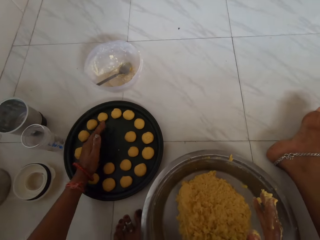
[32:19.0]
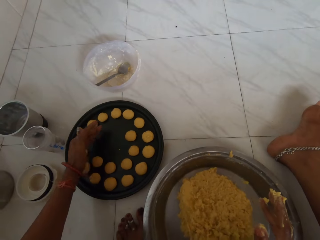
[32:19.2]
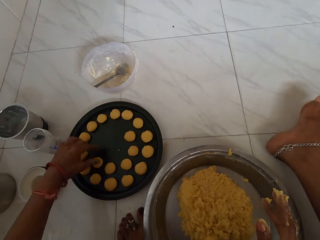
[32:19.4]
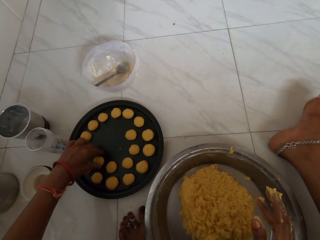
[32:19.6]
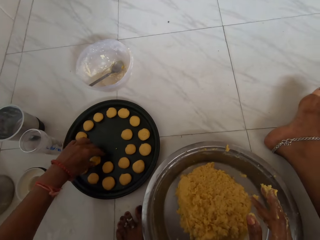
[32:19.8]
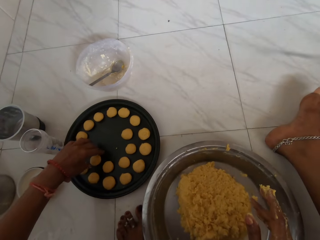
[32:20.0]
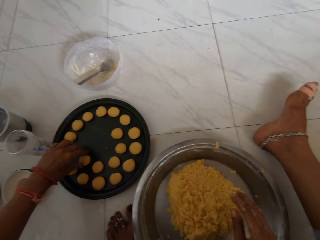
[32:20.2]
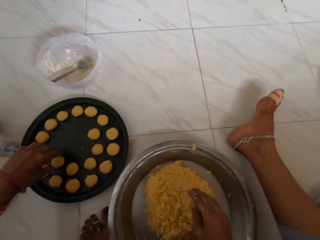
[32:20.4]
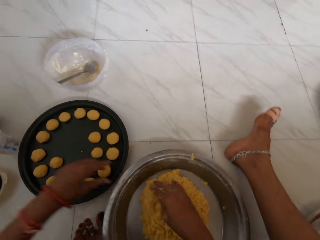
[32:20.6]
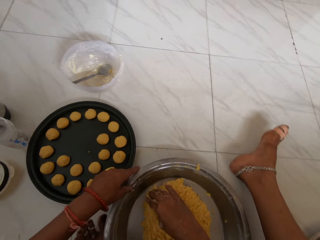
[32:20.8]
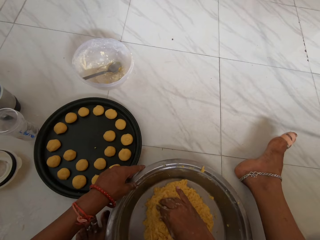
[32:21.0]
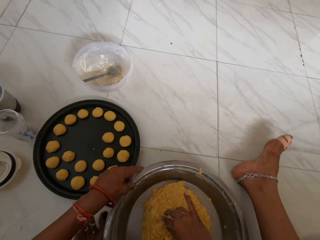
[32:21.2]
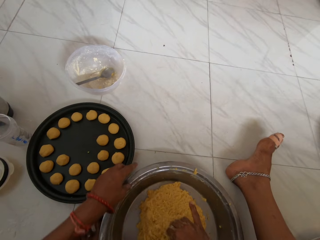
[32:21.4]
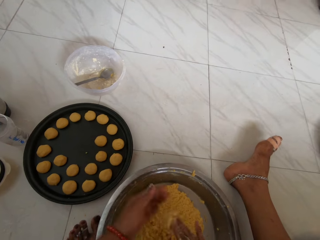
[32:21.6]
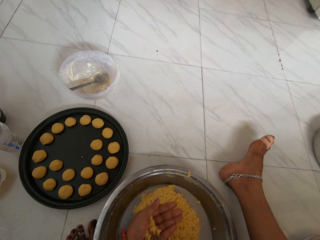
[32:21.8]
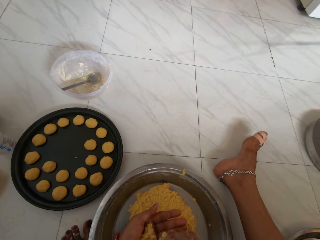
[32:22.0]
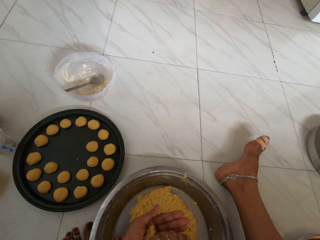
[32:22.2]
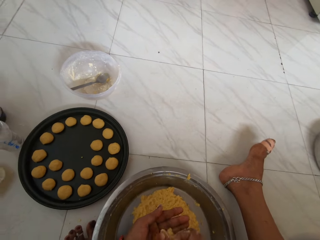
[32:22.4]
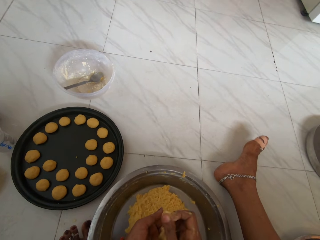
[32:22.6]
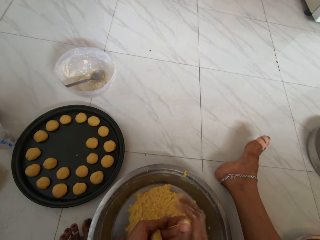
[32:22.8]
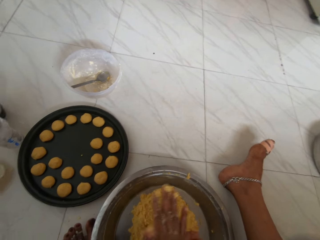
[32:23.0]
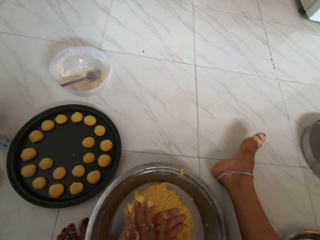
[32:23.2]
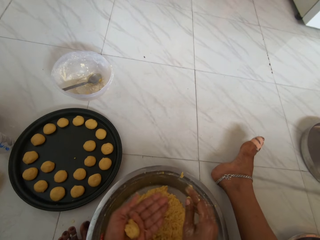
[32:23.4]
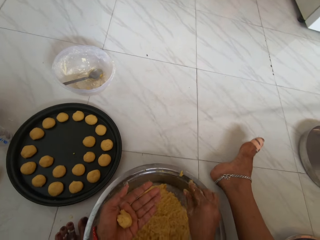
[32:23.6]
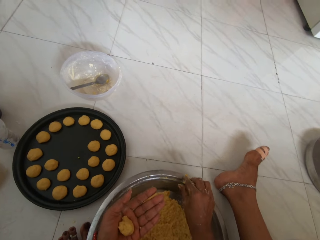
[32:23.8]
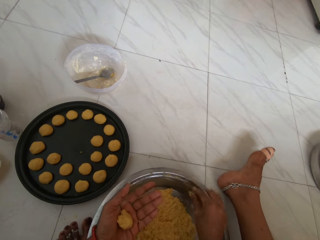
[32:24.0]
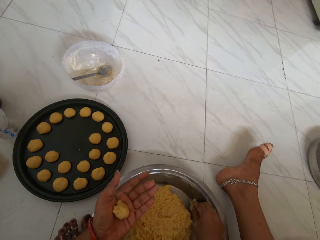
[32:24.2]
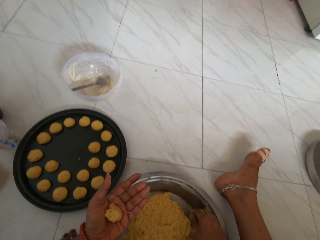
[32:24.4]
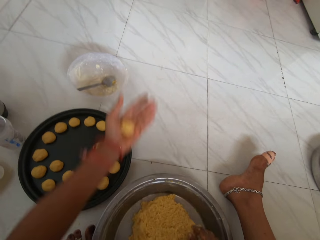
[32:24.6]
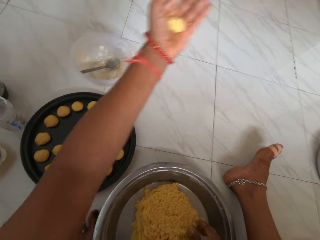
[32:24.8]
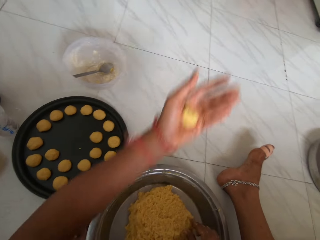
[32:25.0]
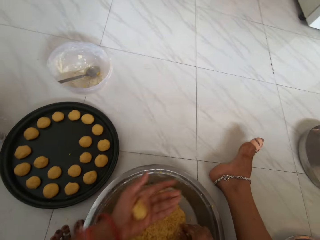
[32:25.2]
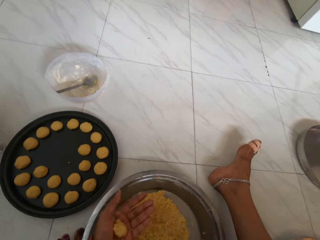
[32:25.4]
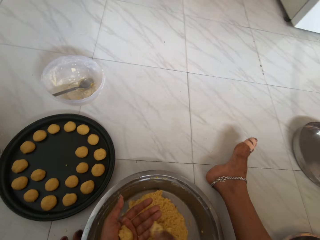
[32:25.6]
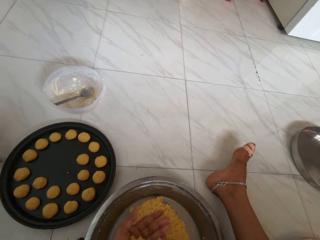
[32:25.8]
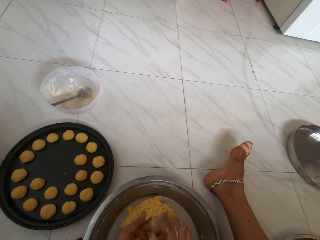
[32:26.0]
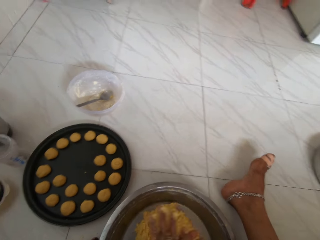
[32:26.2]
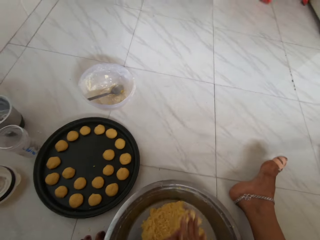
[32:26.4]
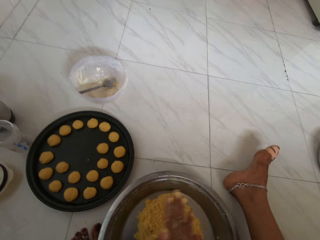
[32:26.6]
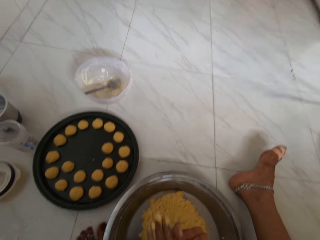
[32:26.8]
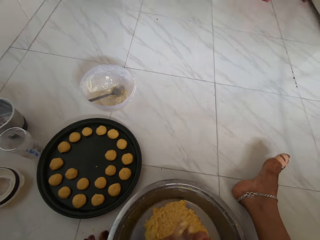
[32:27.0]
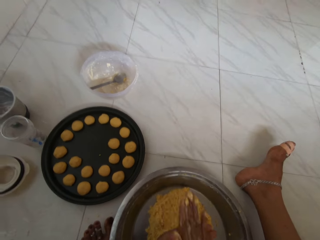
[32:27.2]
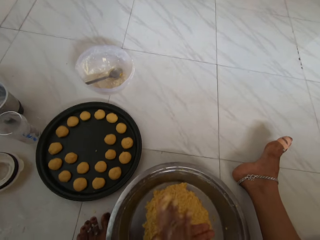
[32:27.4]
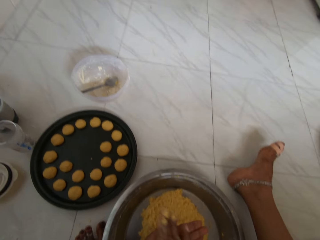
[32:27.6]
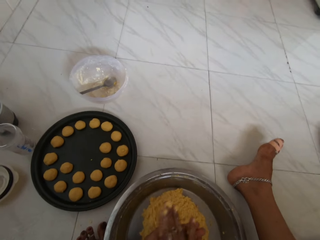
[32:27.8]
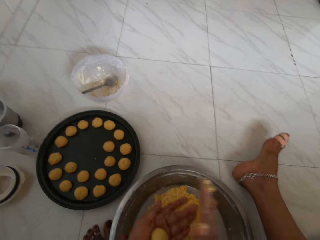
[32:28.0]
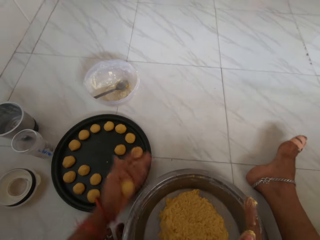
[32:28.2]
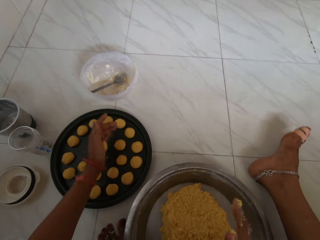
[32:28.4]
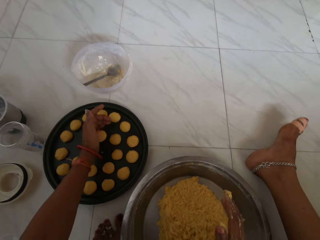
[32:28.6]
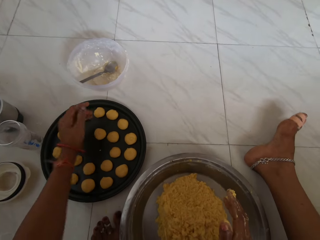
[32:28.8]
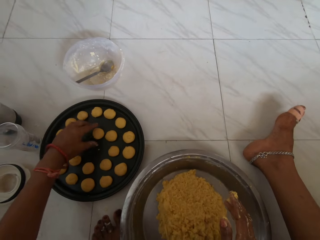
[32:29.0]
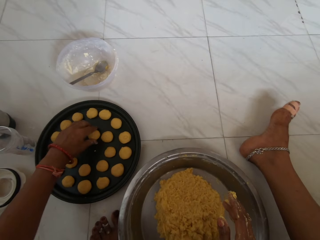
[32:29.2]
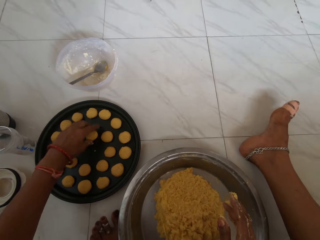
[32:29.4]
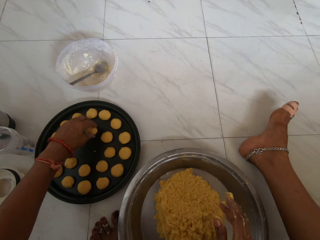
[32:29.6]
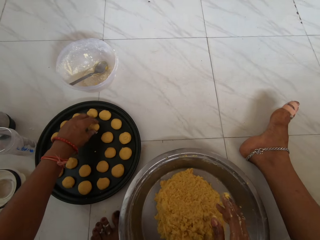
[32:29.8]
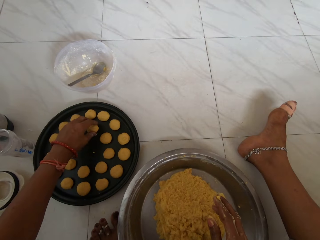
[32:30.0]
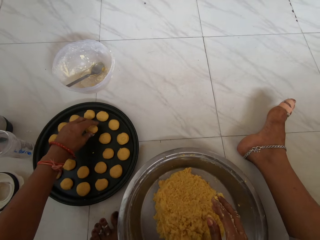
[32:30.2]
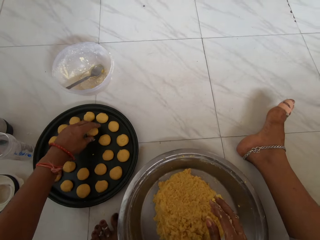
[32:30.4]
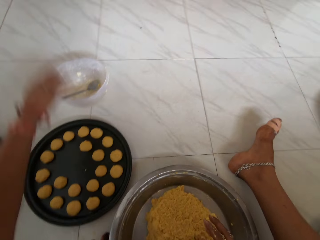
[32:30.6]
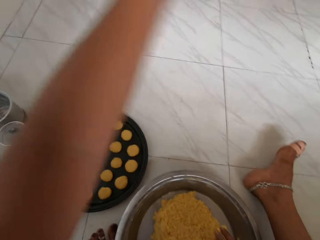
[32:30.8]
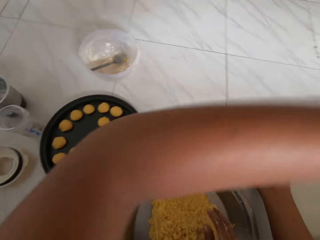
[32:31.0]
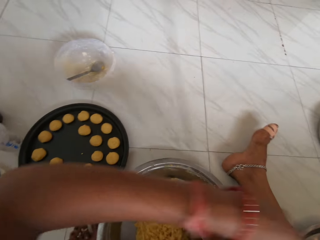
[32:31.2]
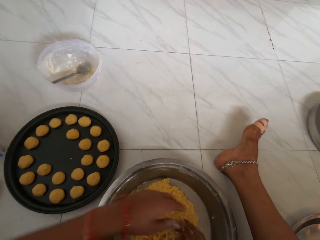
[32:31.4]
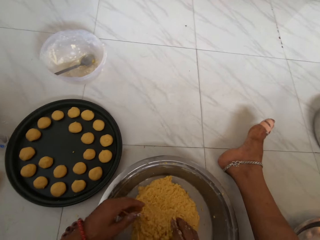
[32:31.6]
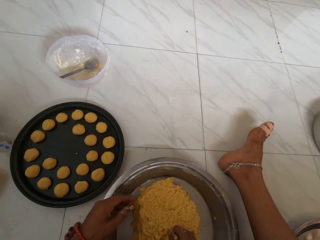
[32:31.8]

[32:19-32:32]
The camera wearer places the molded dough on the tray with her left hand. She adjusts the molded doughs on the tray with her left hand. She scoops dough from the tray with her right hand. She cuts a piece of dough with the hand. She molds the scooped dough with her hands. She scoops dough from the tray with her right hand. She molds the scooped dough with her hands. She places the molded dough on the tray with her left hand. She does so again. She adjusts the molded doughs on the tray with her left hand.

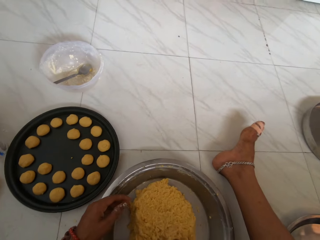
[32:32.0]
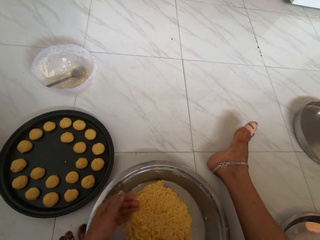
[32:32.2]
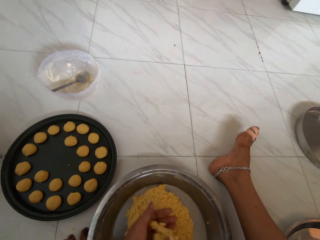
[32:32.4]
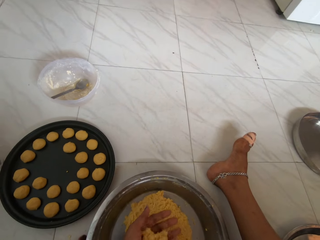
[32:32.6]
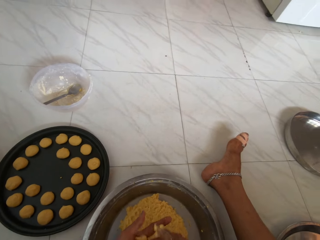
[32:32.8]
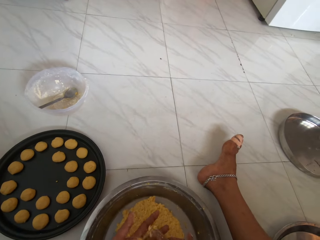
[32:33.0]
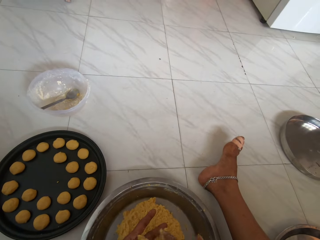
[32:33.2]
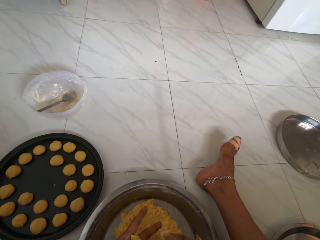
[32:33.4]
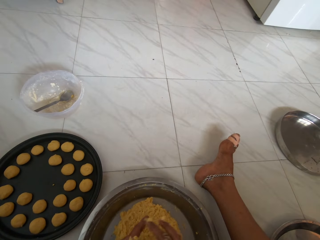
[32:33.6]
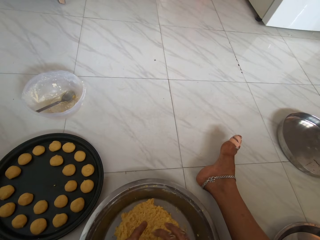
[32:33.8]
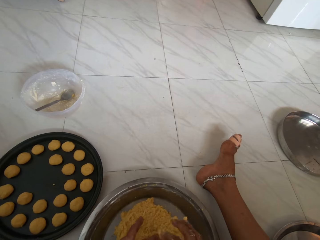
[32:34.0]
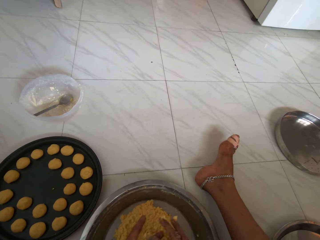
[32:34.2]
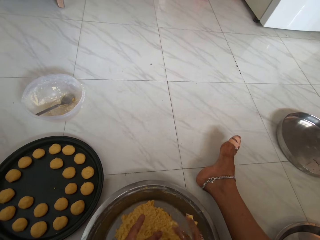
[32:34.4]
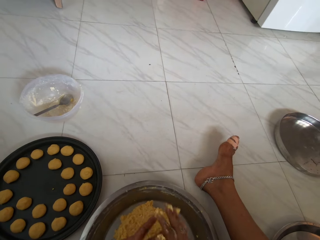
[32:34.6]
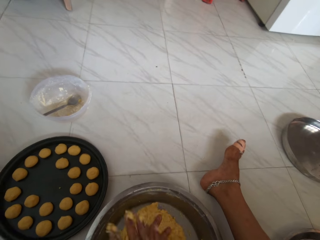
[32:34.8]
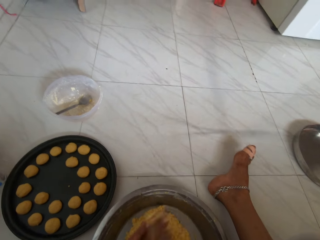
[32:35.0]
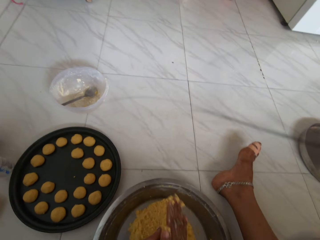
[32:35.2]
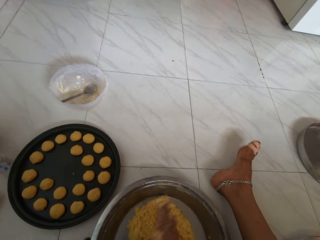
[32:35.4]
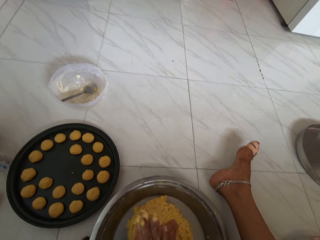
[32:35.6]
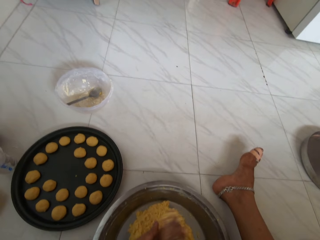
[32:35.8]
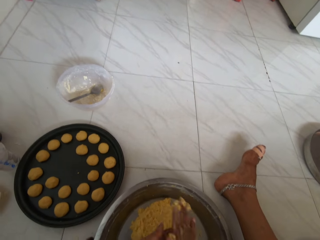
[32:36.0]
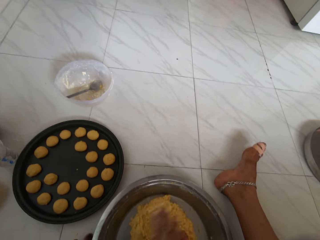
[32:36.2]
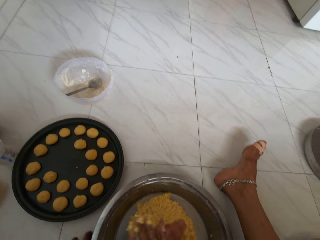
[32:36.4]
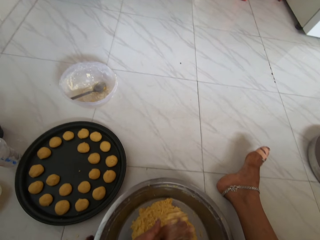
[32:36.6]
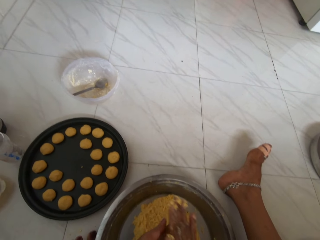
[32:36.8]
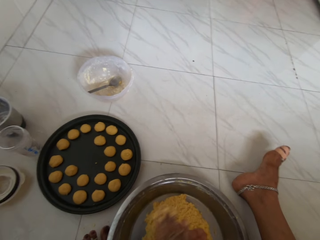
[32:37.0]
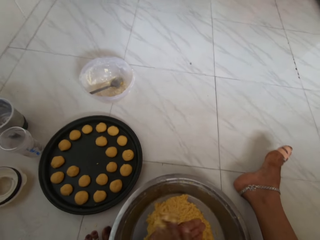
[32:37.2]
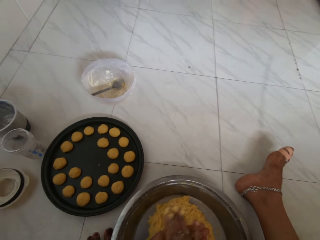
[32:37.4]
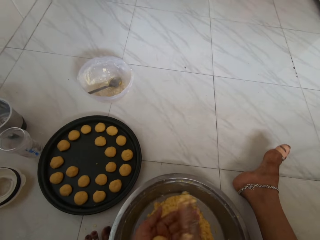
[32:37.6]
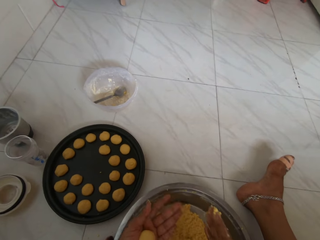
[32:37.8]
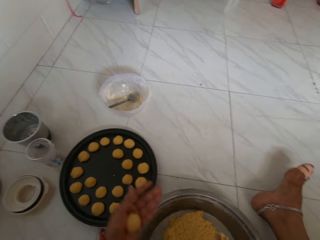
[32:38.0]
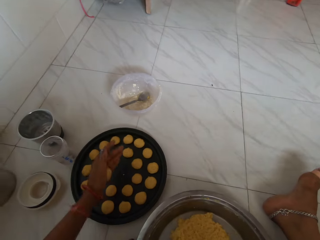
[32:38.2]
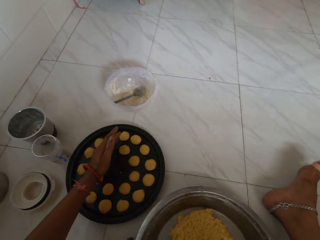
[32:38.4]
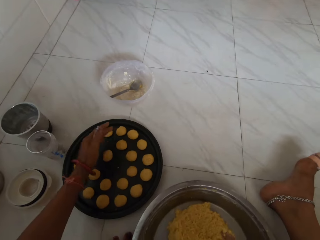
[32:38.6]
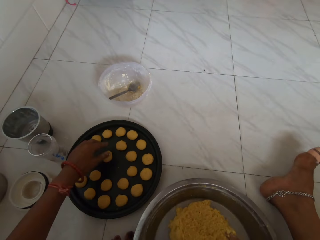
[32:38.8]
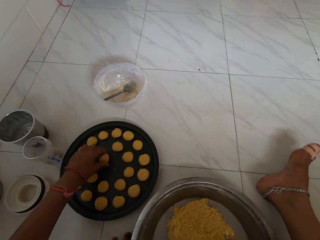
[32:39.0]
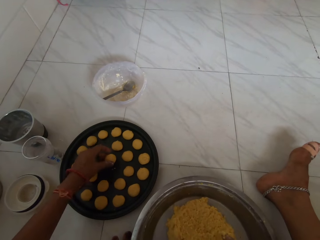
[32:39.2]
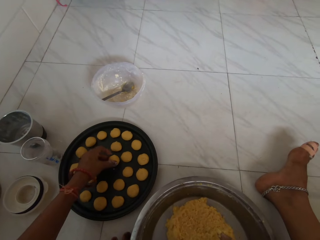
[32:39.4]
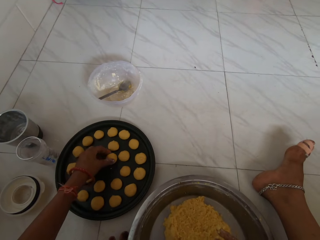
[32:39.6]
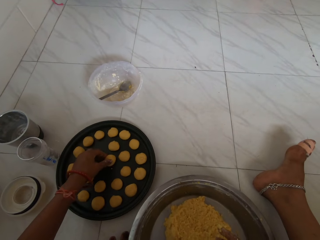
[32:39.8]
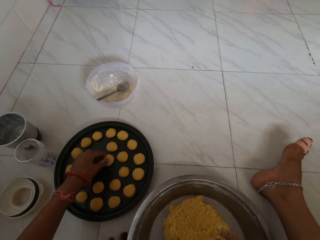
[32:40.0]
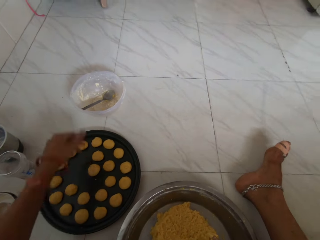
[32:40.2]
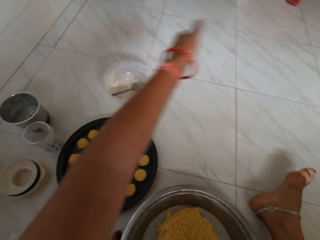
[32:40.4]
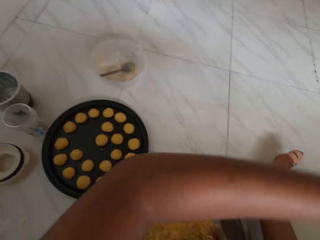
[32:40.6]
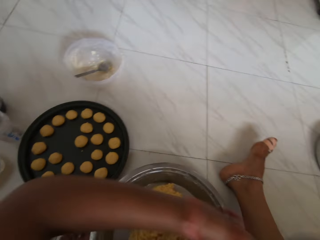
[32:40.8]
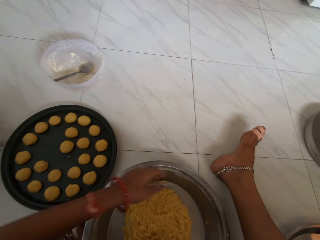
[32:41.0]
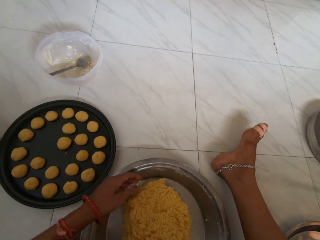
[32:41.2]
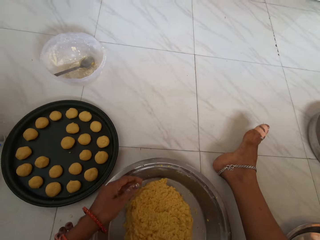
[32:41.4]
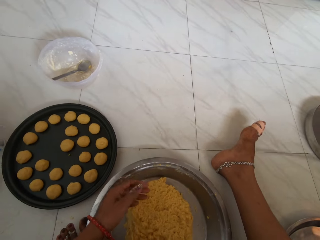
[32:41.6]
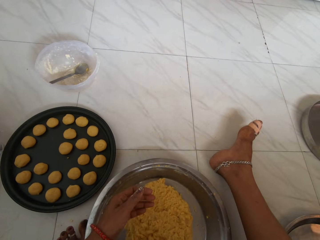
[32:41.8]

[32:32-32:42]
The camera wearer scoops dough from the tray with her right hand. She cuts a piece of dough with the hand. She molds the scooped dough with her hands. She places the molded dough on the tray with her left hand. She adjusts the molded doughs on the tray with her left hand.
